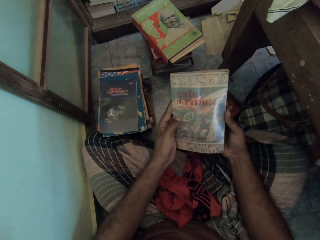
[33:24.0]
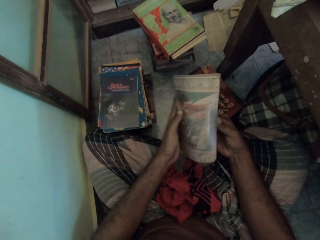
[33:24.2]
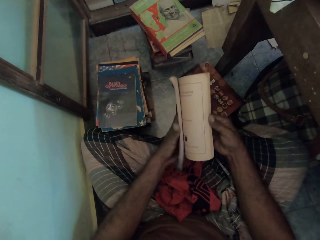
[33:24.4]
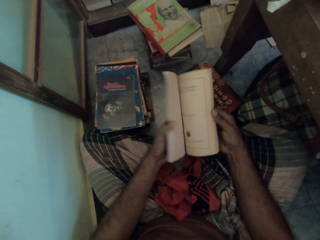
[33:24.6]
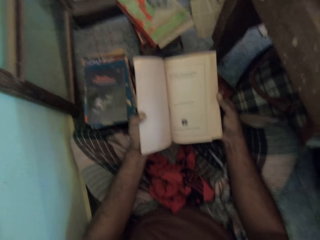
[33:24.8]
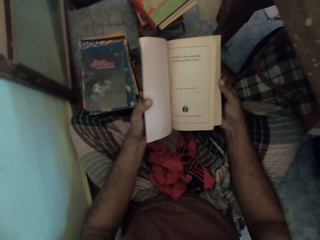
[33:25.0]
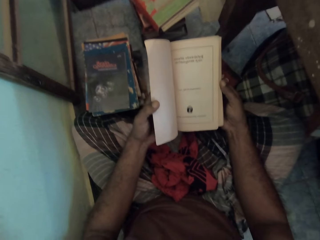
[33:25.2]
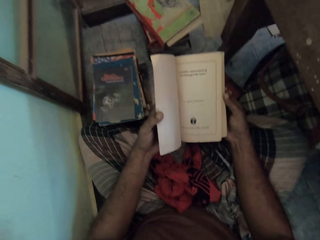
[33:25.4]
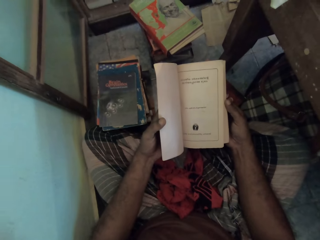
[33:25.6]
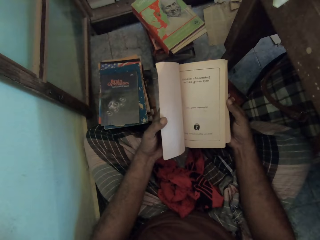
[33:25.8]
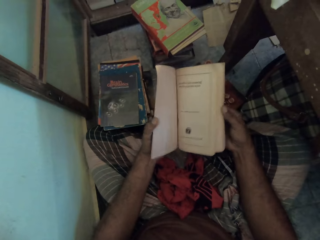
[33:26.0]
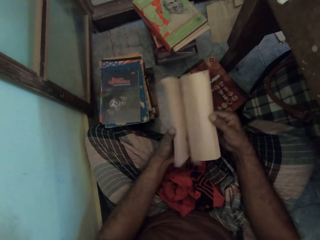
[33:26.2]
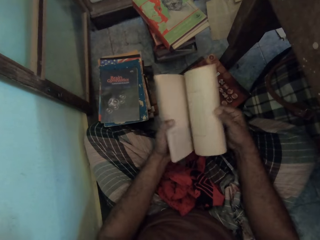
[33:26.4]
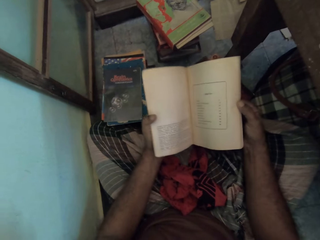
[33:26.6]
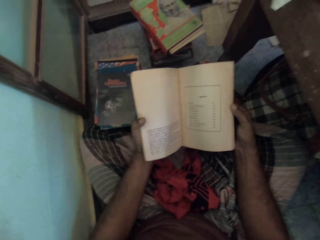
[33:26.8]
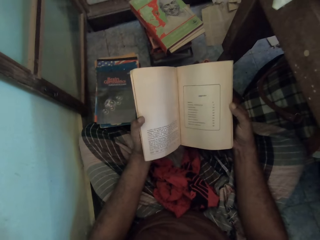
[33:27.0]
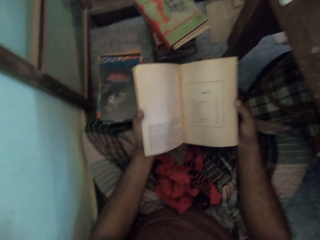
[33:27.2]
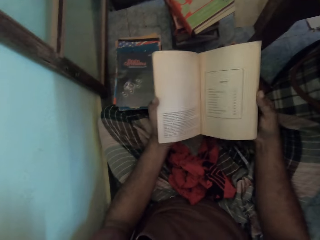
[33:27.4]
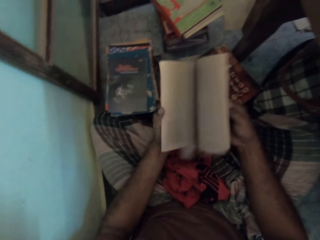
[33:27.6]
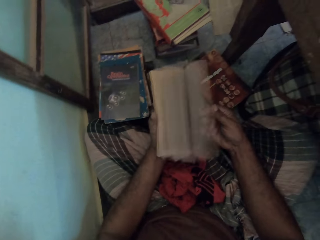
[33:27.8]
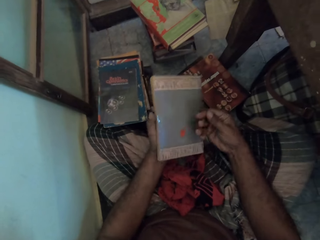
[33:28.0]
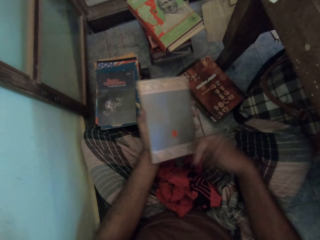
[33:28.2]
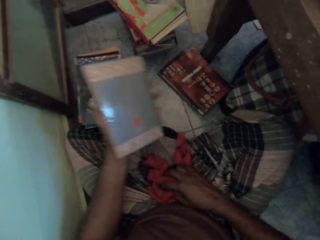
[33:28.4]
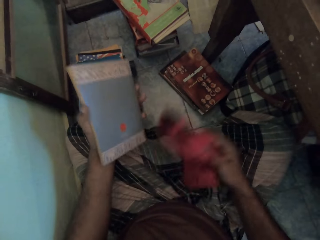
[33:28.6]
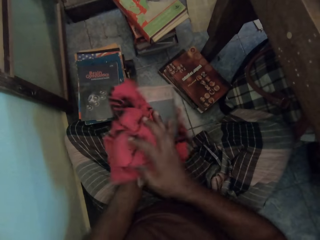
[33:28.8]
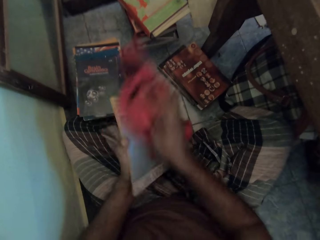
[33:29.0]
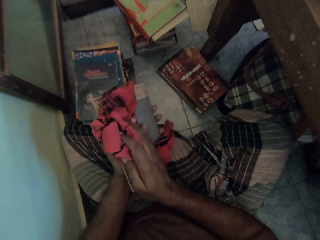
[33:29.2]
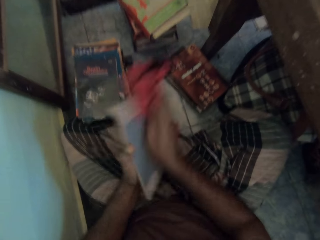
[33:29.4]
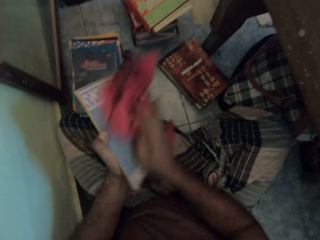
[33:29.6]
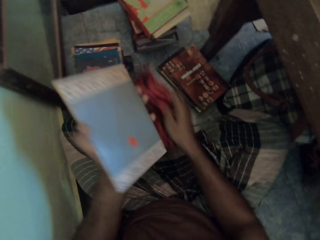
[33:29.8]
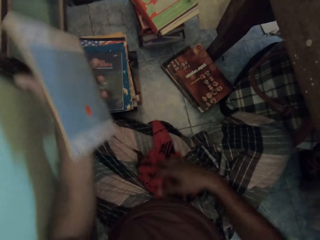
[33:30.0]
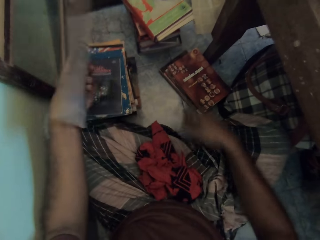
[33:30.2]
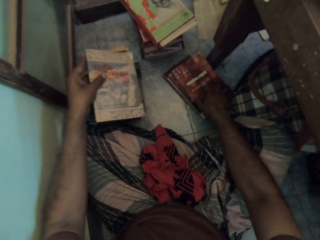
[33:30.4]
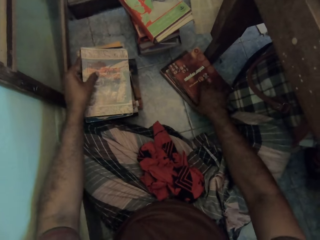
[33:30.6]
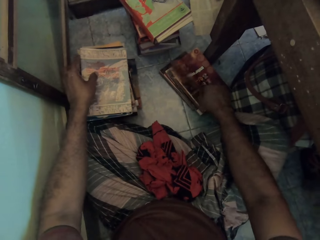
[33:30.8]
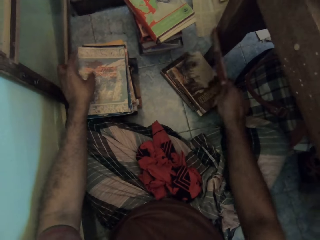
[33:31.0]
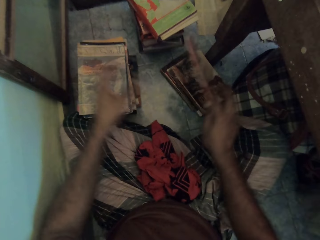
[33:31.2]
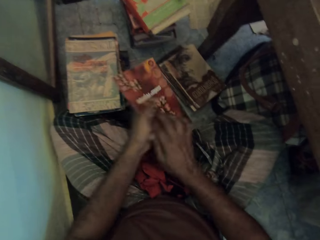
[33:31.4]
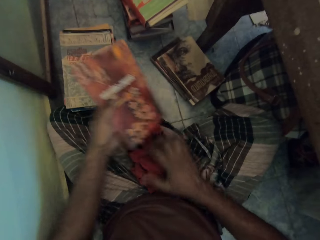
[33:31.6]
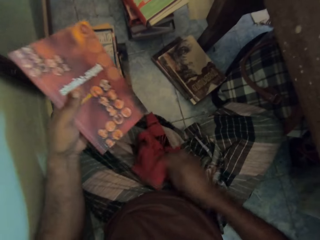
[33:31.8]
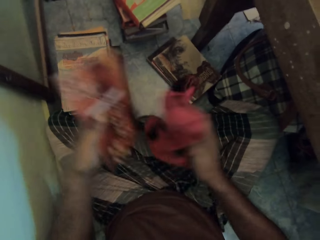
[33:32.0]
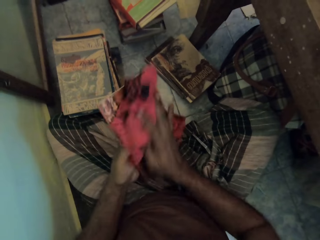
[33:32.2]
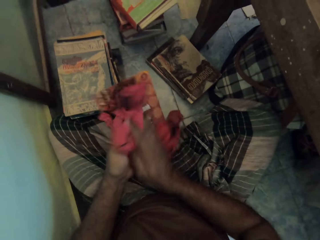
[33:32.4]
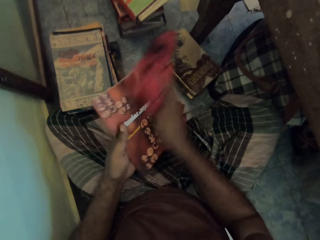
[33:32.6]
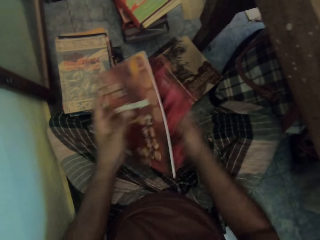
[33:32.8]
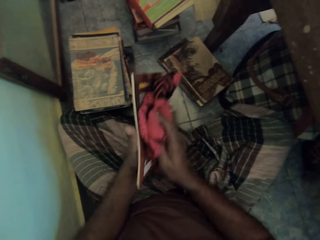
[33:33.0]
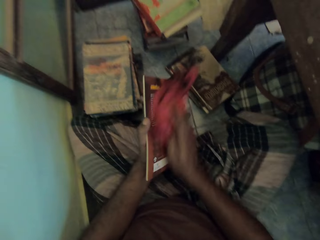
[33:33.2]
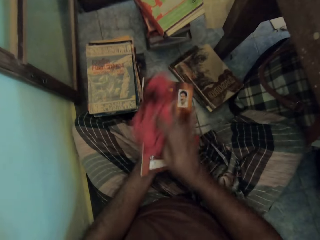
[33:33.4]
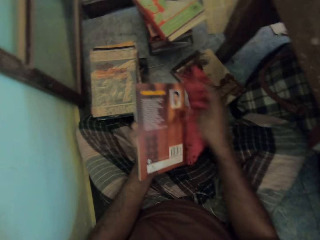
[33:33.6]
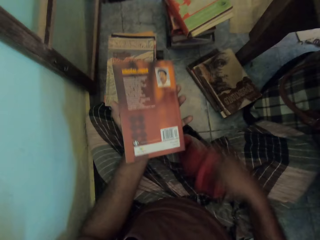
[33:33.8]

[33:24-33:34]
The camera wearer examines the book on hand. They flip pages with the right hand. They pick a piece of cloth with the right hand and wipe the book with the piece of cloth. They drop the book on the heap of books on the floor. They pick a book on the floor with the right hand and pass the book to the left hand. They pick the piece of cloth with the right hand and wipe the book with the piece of cloth.

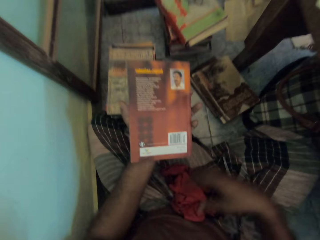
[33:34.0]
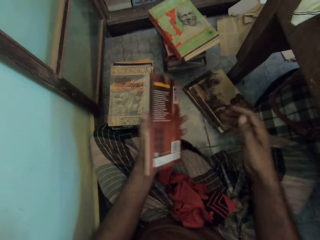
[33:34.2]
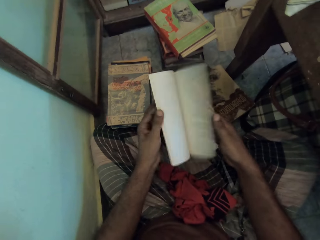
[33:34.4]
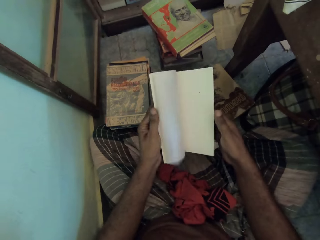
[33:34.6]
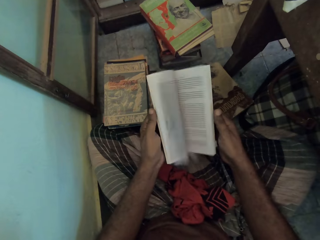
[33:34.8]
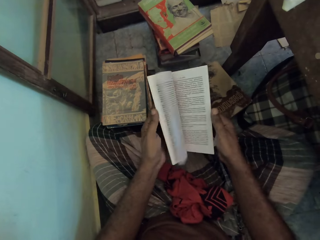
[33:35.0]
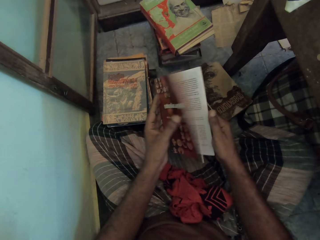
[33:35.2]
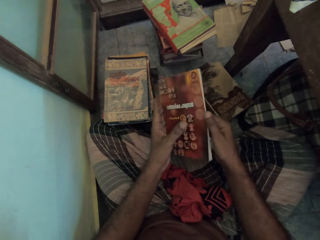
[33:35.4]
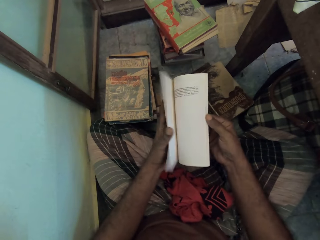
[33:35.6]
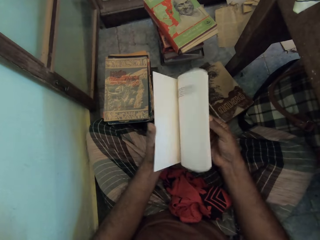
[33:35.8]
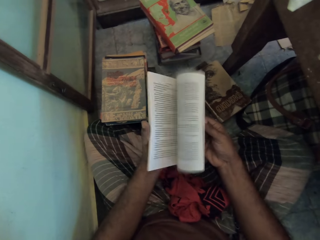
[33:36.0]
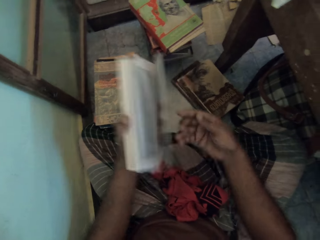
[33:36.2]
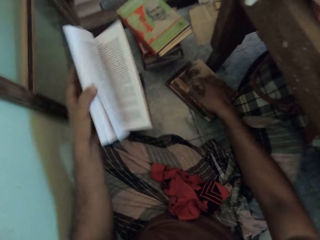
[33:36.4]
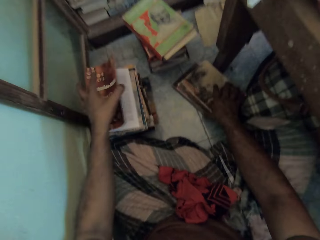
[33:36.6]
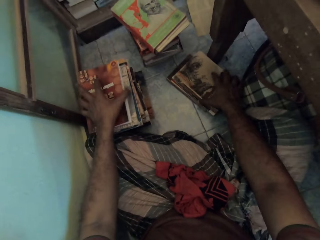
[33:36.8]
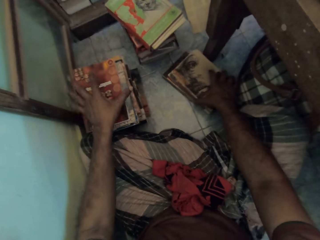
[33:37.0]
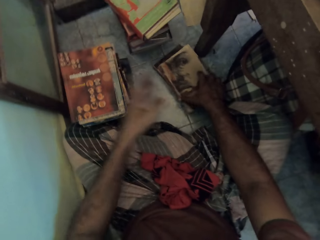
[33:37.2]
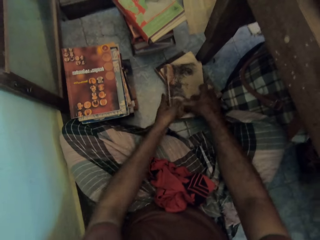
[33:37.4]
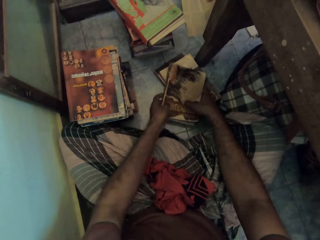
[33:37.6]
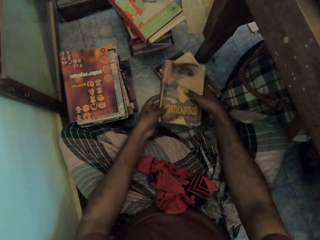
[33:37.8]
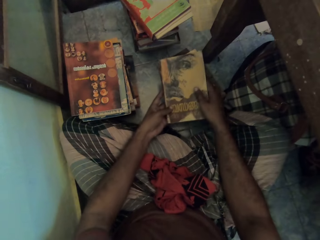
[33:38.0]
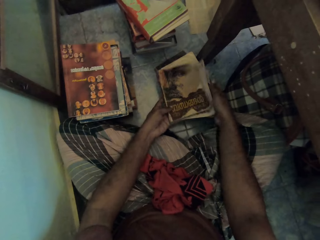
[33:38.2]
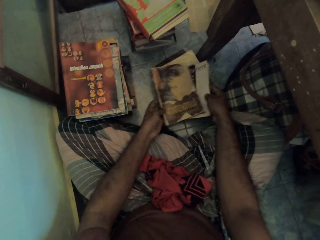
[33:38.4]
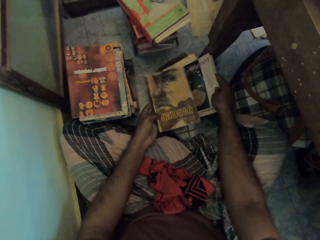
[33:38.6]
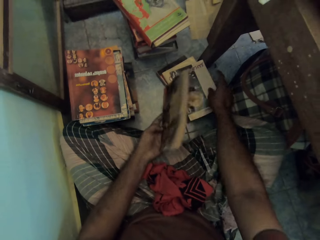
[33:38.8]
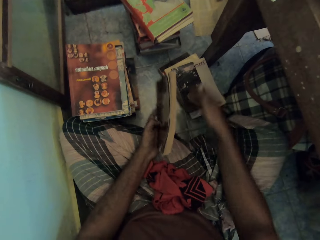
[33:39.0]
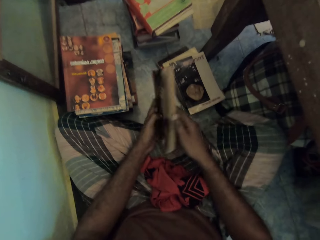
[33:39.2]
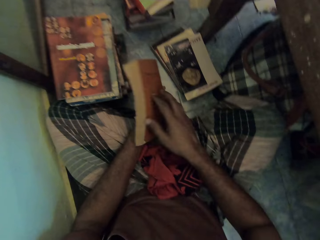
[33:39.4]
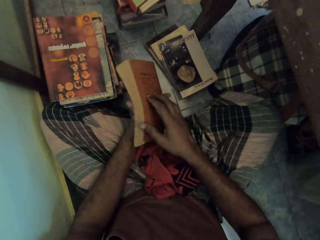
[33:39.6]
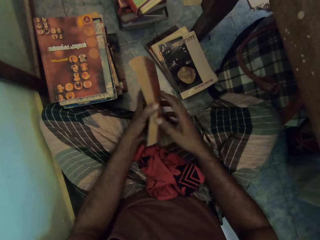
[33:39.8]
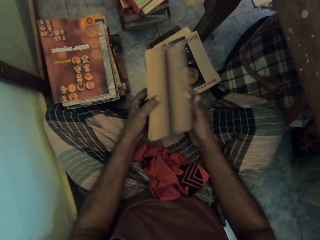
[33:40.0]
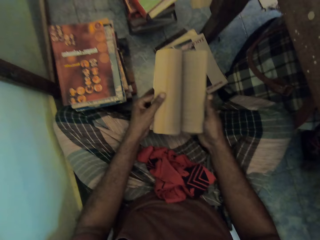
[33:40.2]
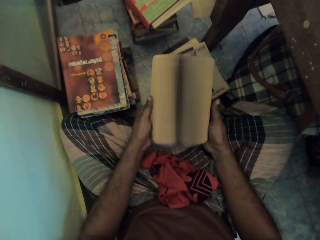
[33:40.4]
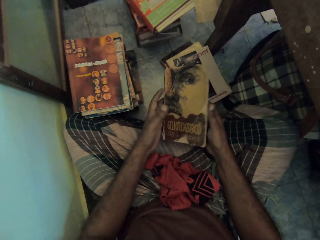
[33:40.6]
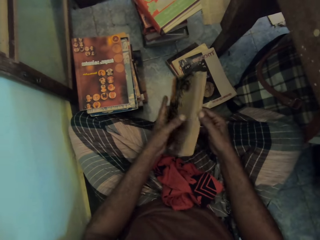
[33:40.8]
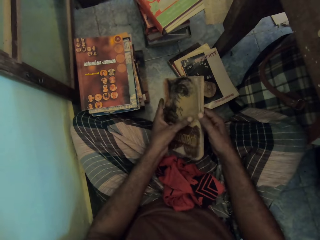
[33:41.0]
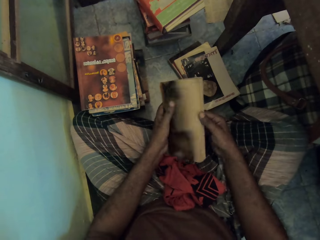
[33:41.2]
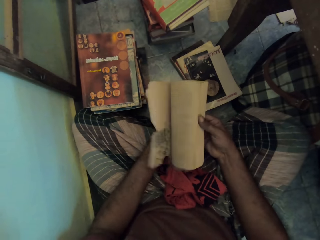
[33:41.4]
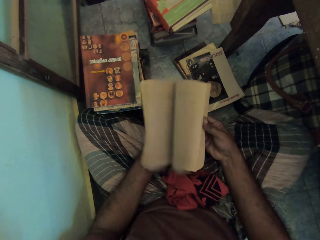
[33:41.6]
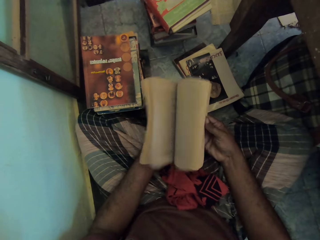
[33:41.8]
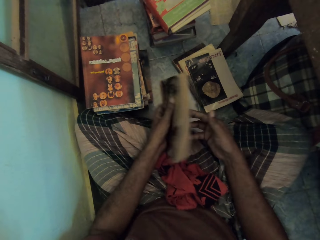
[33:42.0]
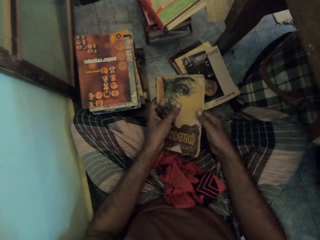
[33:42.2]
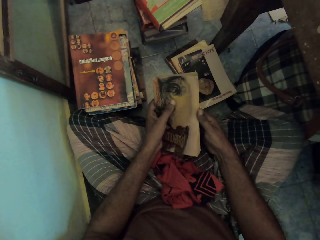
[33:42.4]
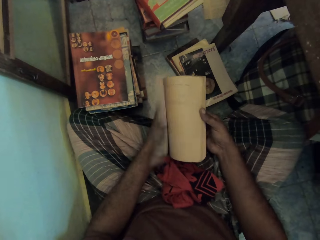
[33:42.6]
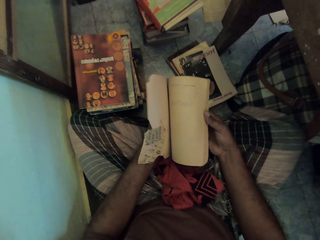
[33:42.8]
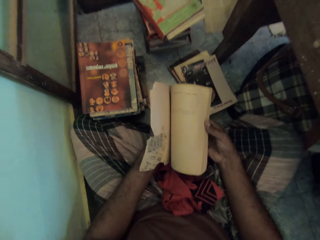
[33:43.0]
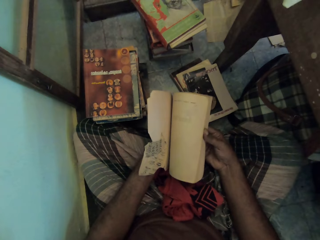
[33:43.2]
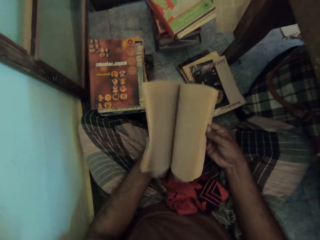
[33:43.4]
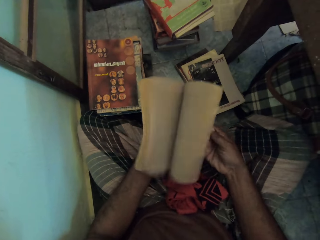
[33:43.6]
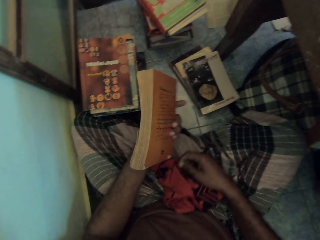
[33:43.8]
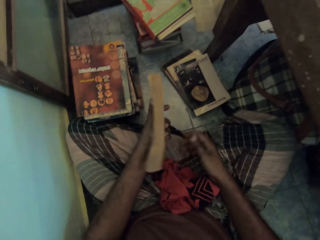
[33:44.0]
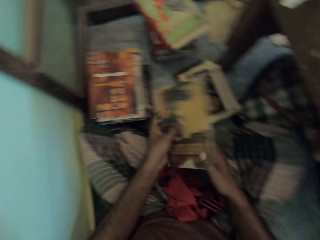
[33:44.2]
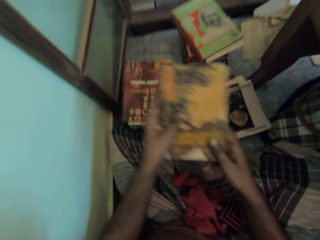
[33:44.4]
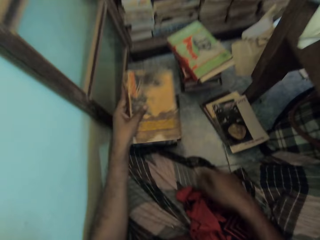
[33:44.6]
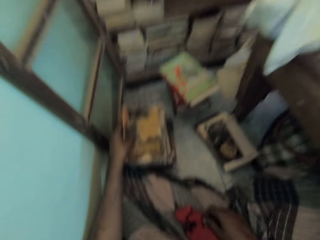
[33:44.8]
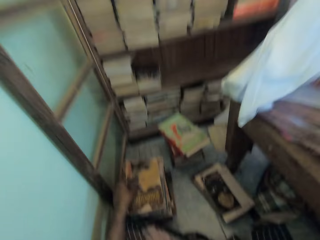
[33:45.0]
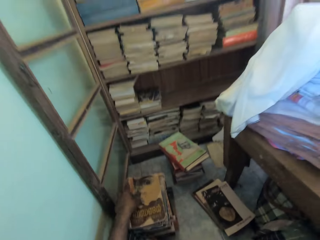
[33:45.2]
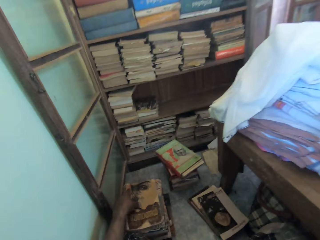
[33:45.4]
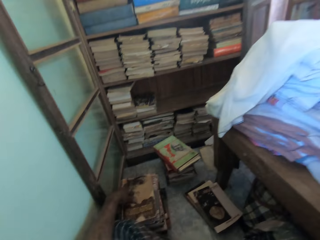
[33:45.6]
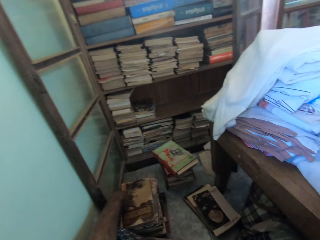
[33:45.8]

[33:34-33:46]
The camera wearer drops the piece of cloth. They flip pages with the left hand, hold the book with both hands, and flip pages with the right hand. They drop the book on the heap of books on the floor. They pick a book on the floor with the right hand and hold the book with both hands. They drop the book with the right hand. They hold the book with both hands. They flip pages with the left hand. They flip pages with the right hand. They drop the book on the heap of books on the floor.
